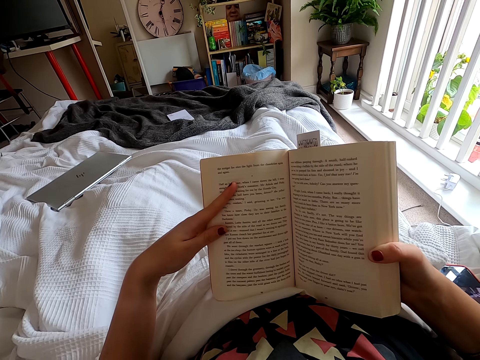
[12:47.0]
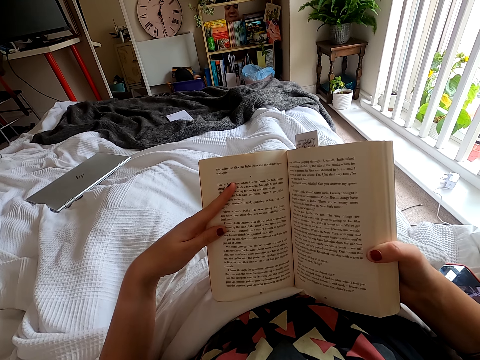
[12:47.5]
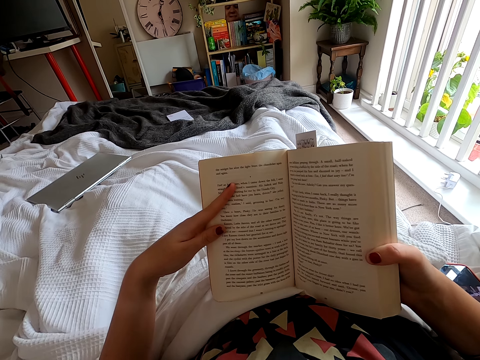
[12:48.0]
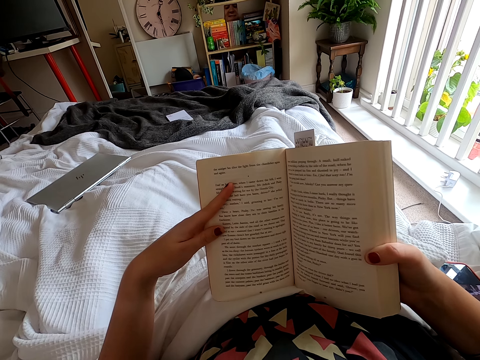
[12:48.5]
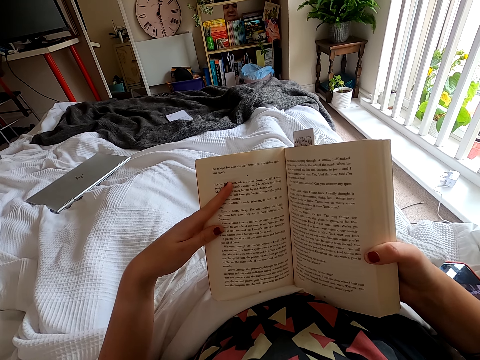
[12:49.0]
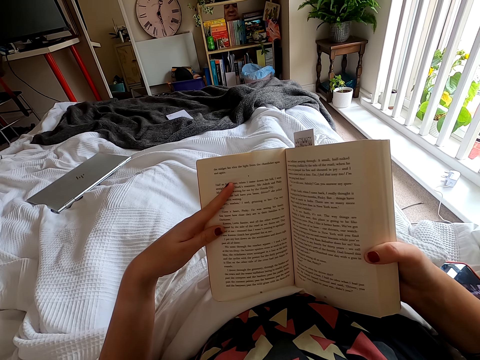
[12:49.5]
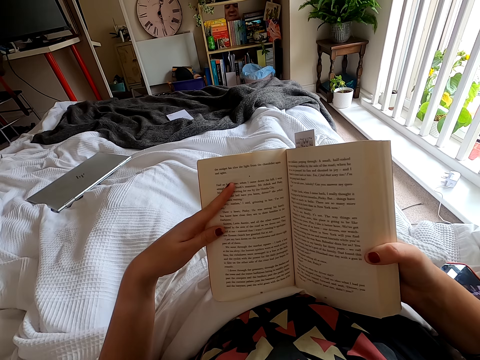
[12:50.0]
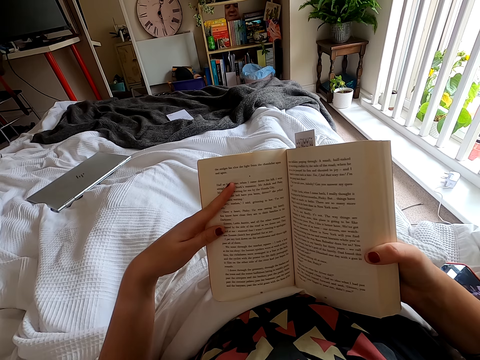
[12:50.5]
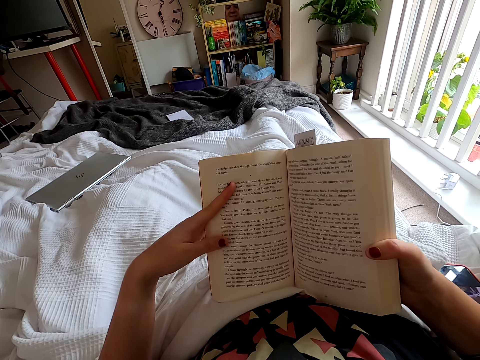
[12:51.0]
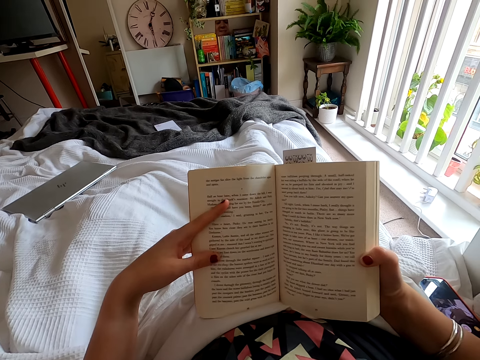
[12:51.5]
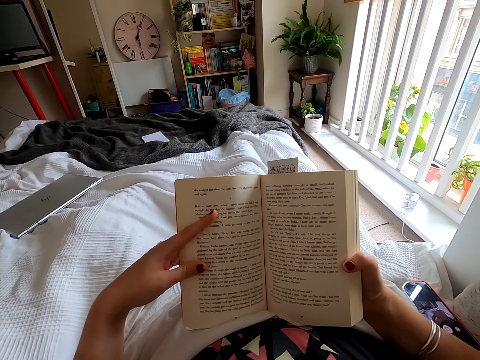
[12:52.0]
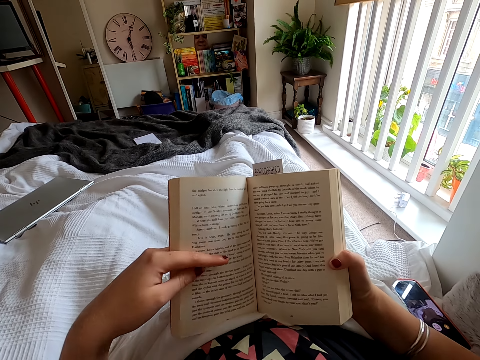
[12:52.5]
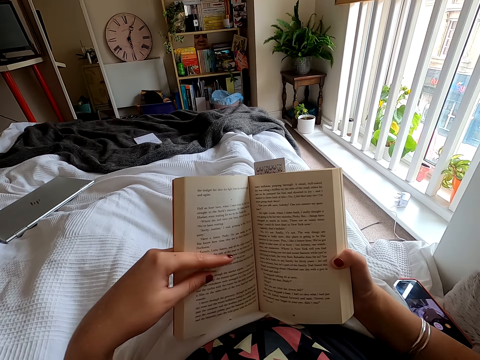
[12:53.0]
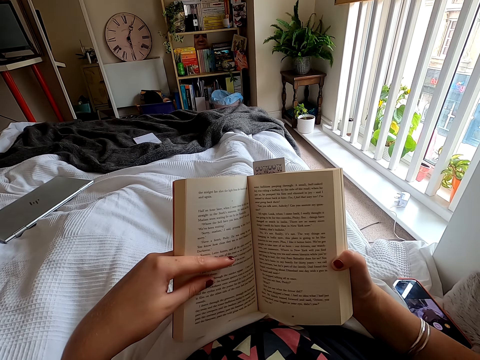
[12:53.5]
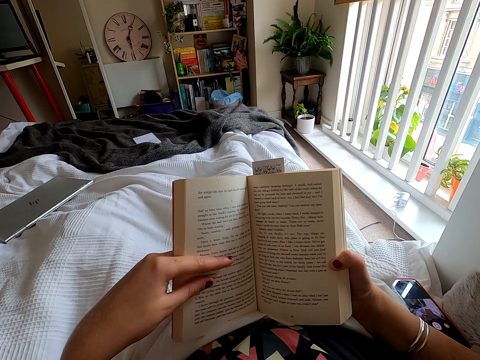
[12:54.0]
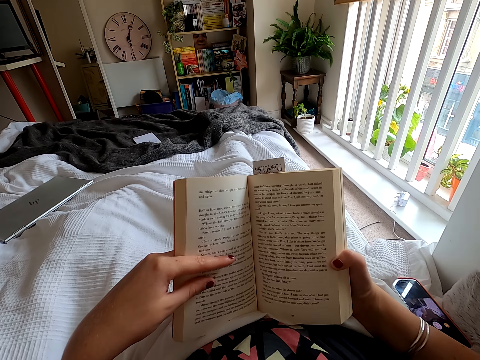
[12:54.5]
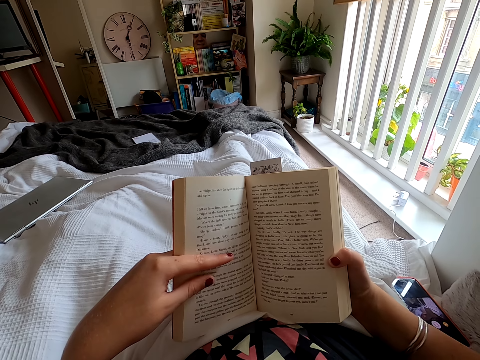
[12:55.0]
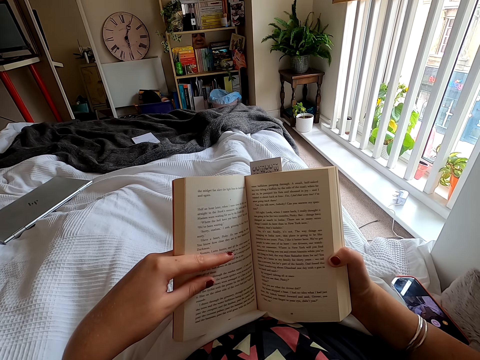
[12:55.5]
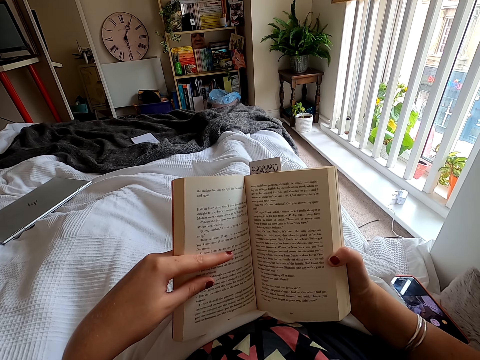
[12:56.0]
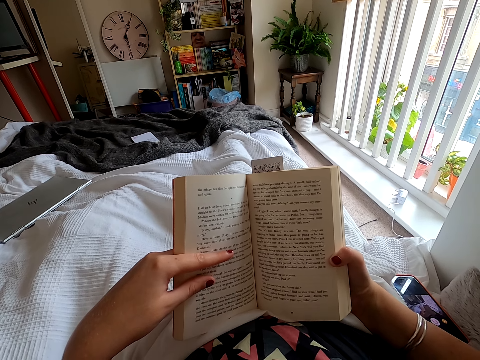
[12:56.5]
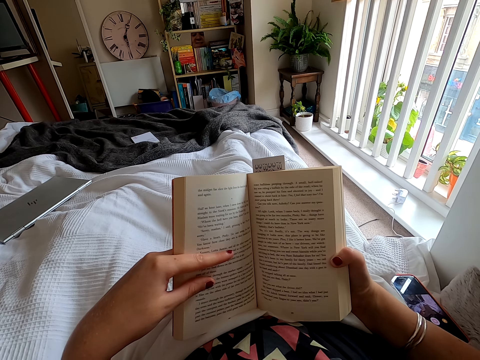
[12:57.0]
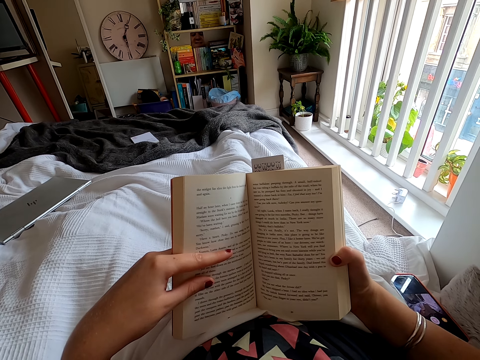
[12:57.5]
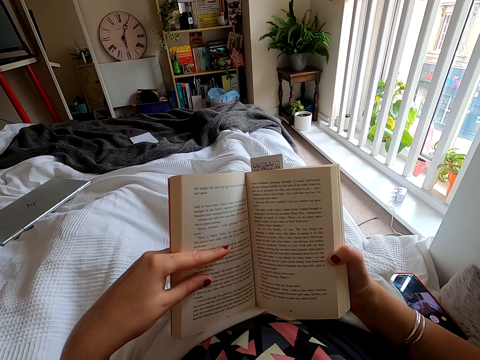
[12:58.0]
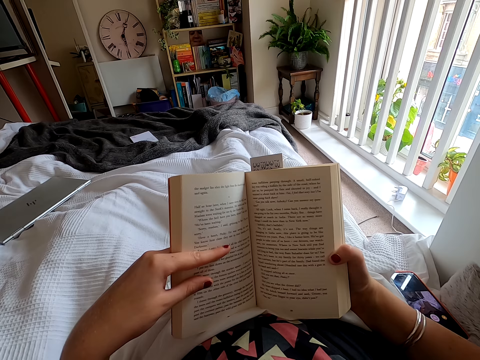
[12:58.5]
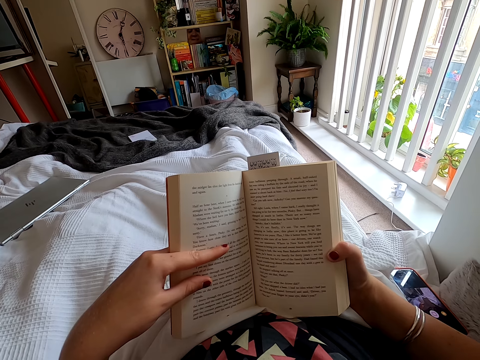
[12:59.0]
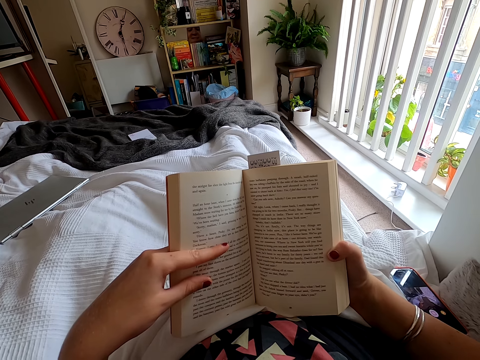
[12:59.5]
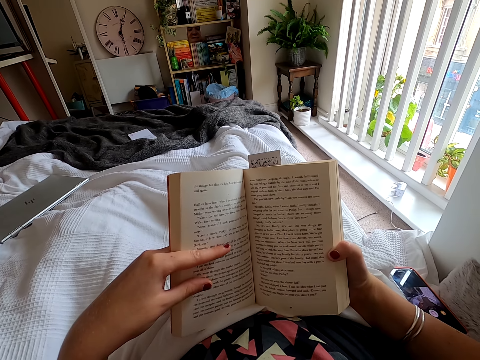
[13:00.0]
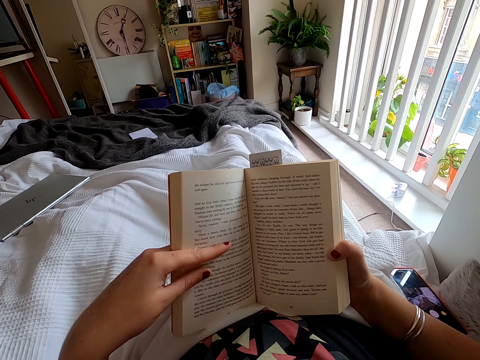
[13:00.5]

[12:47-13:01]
The camera wearer peruses a book. They move a finger. They peruse the book.

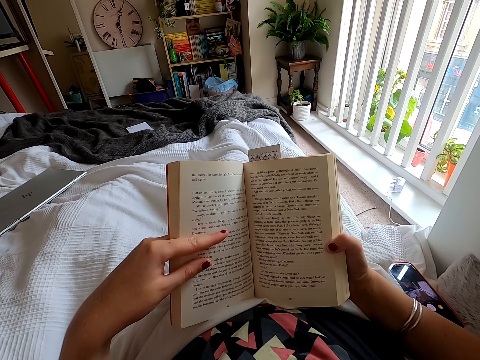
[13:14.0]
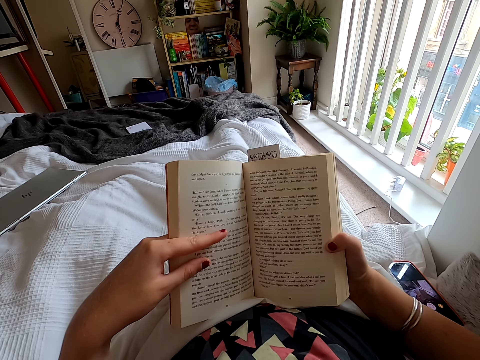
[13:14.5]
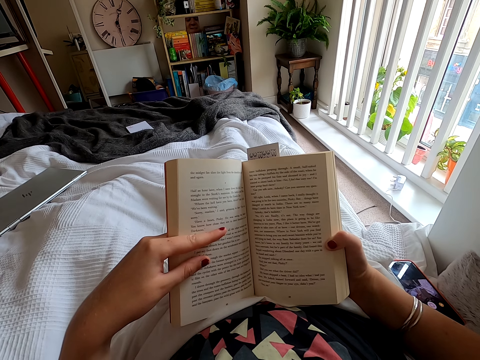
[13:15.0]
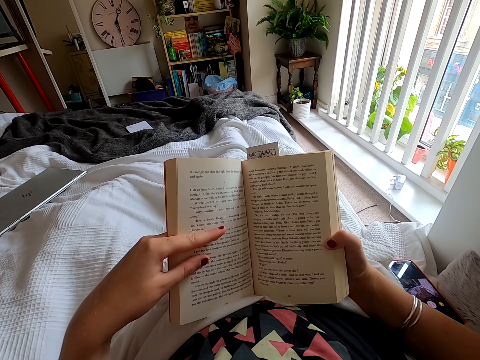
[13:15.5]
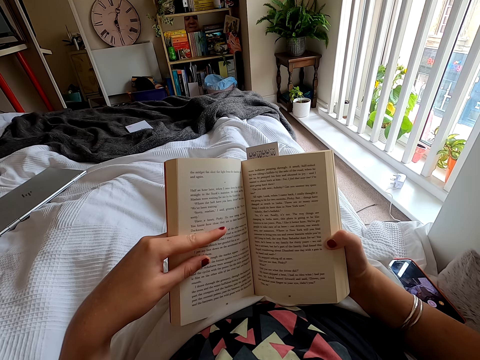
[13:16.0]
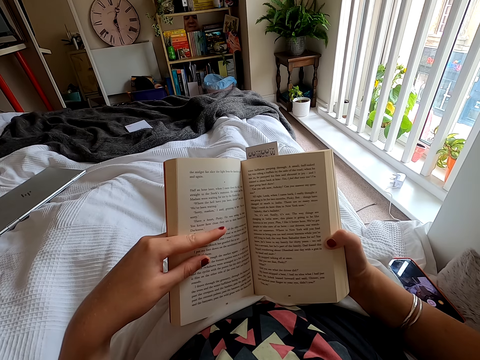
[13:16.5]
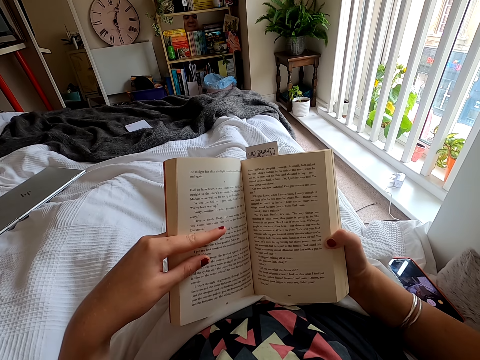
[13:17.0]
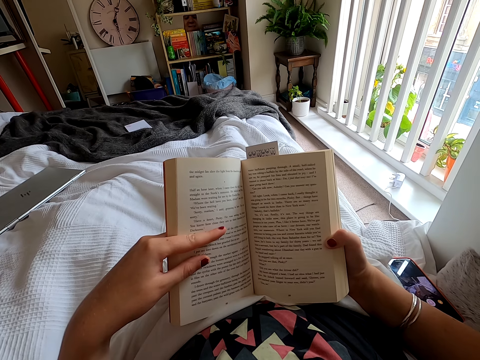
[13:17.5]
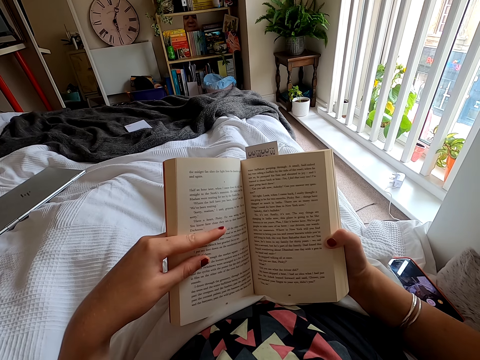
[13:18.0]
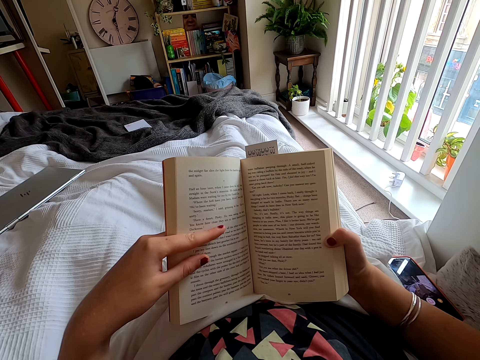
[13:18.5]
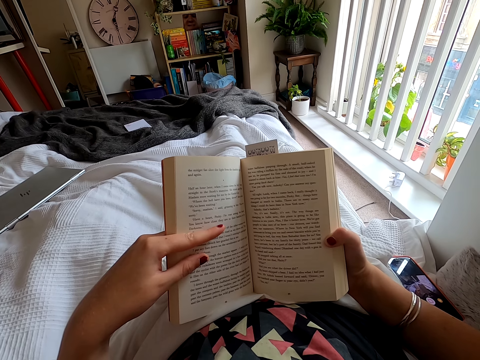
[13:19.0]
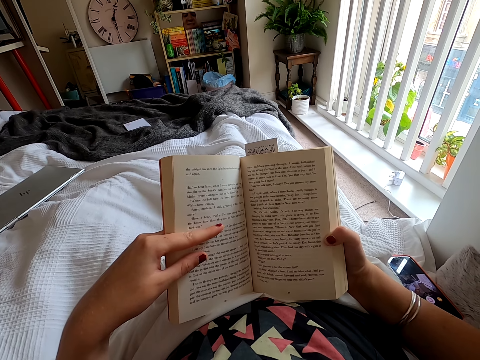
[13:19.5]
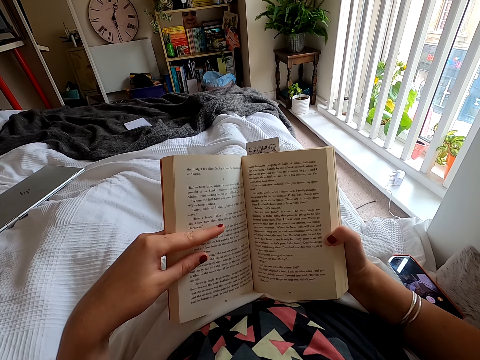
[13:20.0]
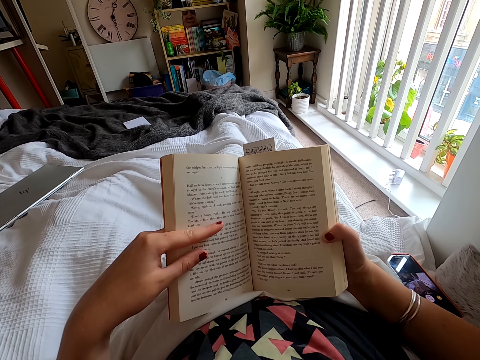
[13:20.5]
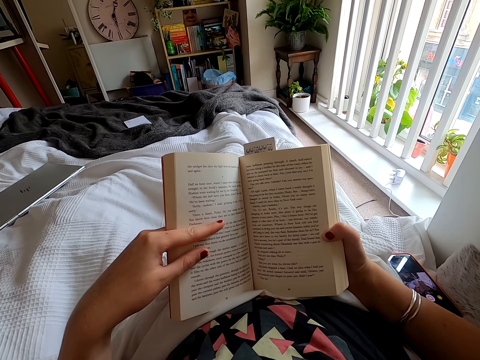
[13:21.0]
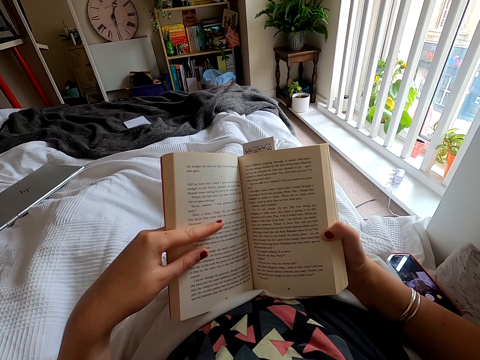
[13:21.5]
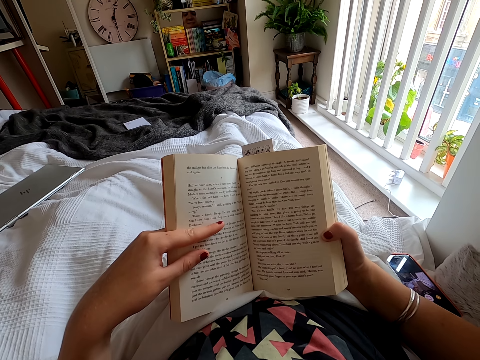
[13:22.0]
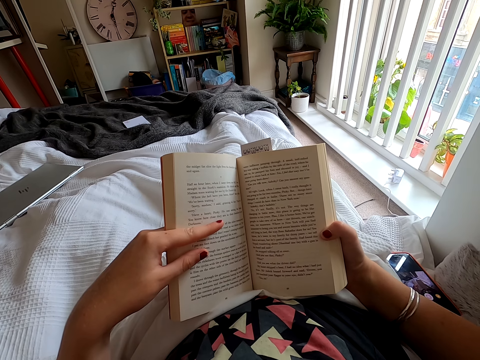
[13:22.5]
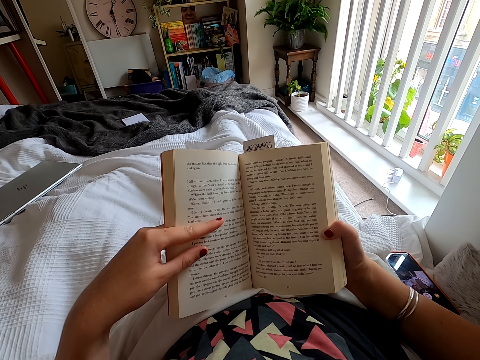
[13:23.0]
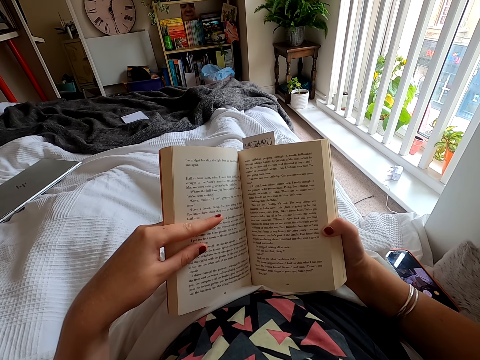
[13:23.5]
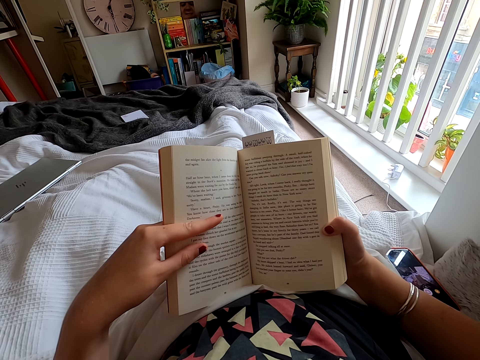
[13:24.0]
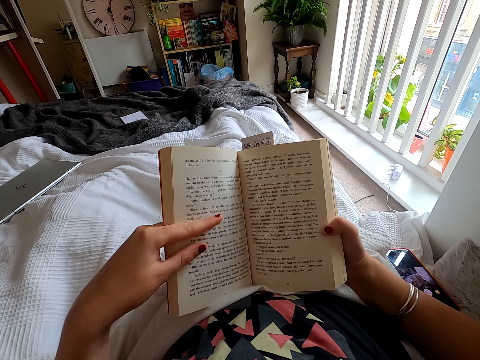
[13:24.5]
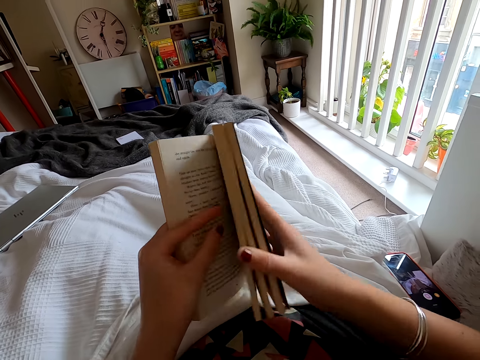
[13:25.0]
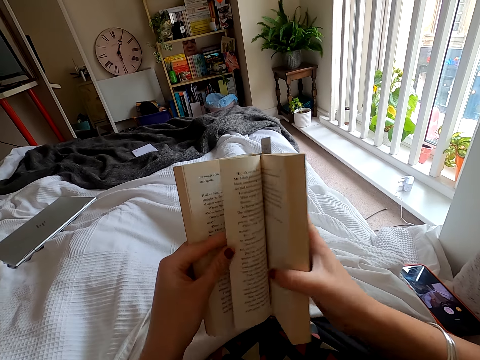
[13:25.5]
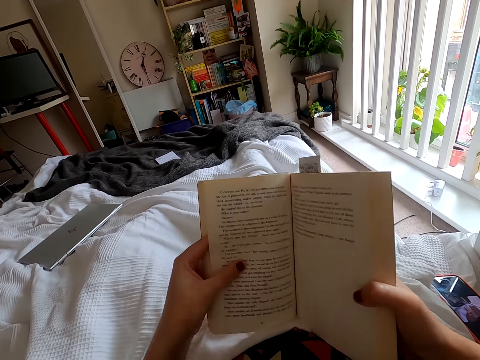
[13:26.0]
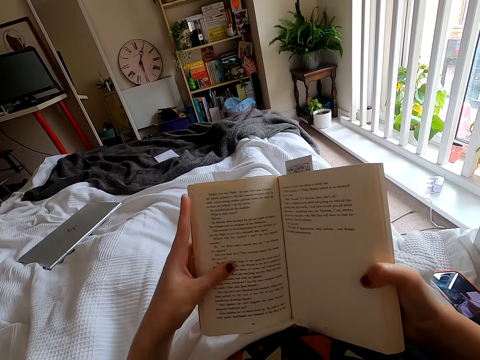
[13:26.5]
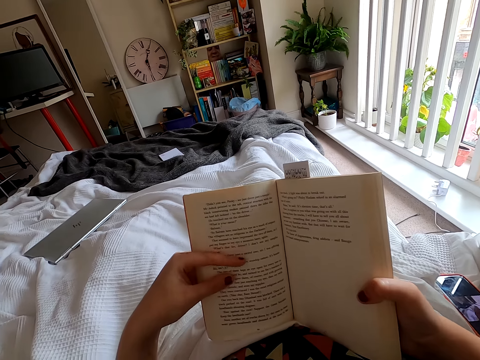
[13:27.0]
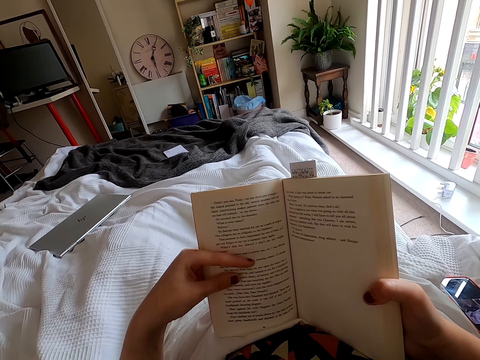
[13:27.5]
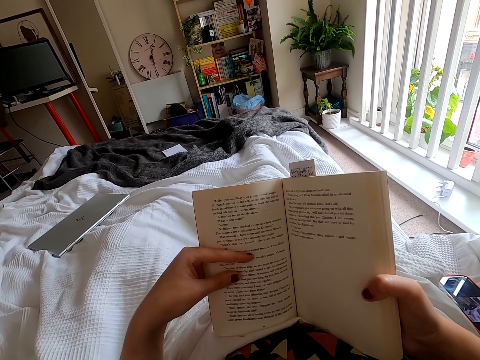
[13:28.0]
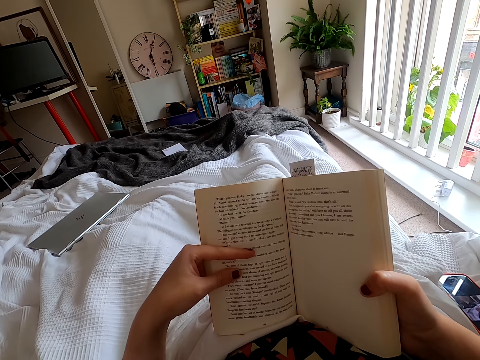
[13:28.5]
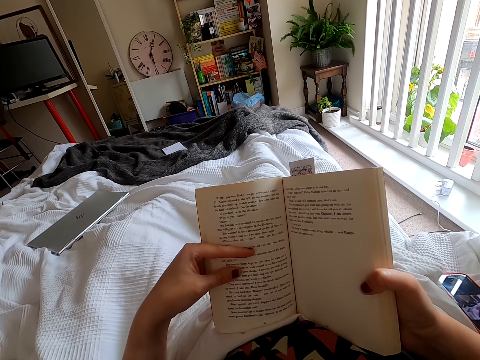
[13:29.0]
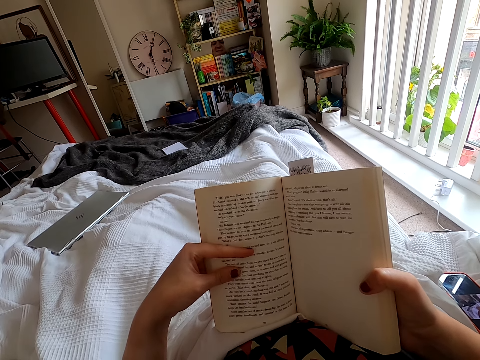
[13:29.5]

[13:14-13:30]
The camera wearer peruses a book. They turn the book page. They read the book. They move a finger.
